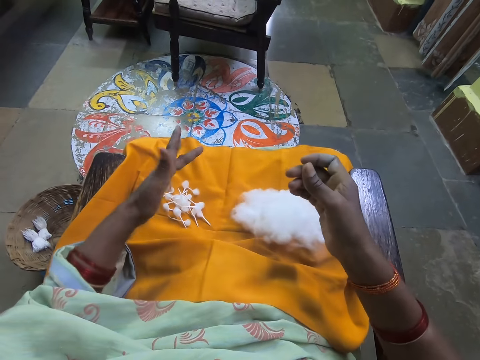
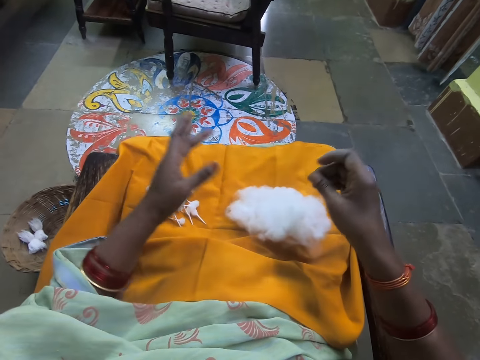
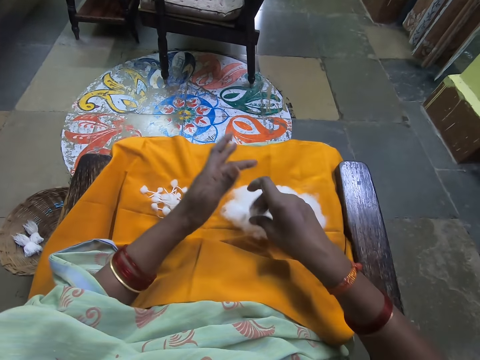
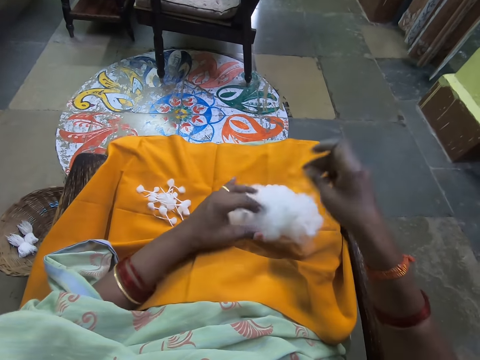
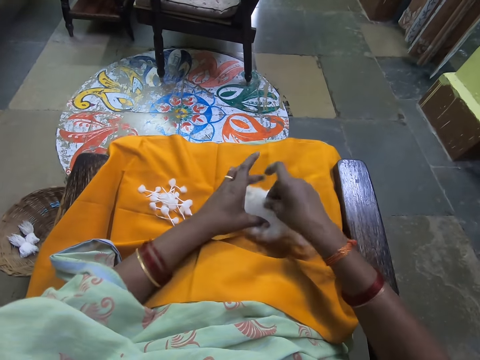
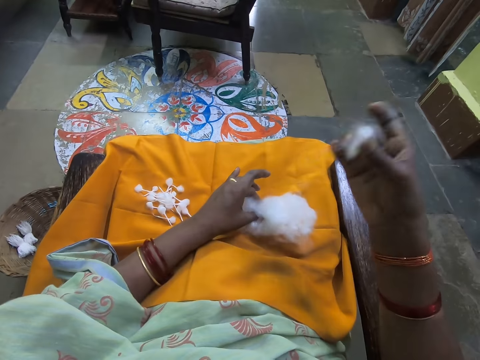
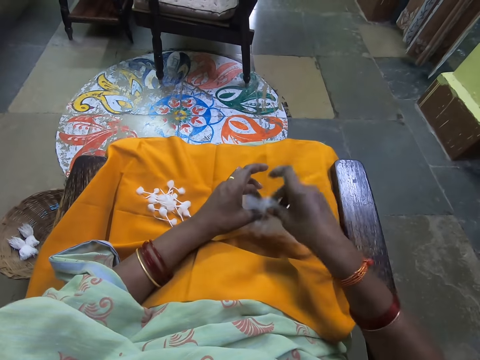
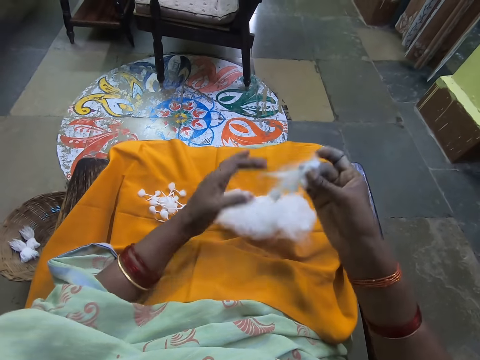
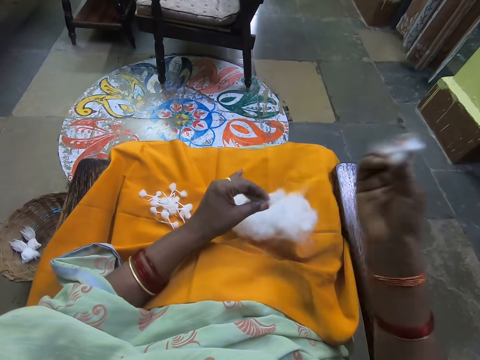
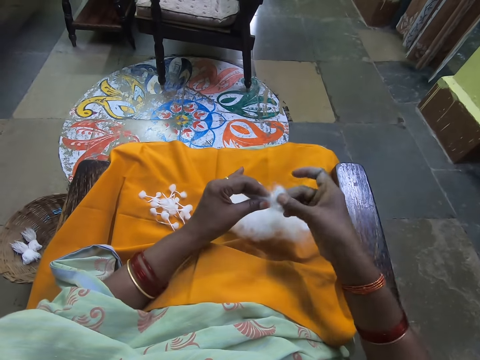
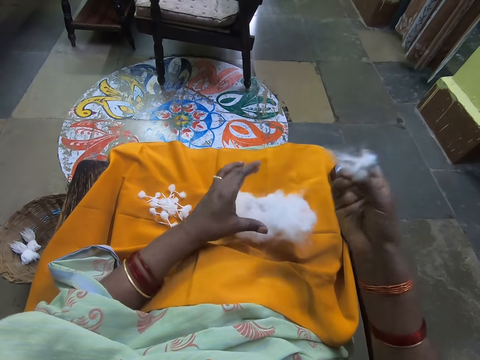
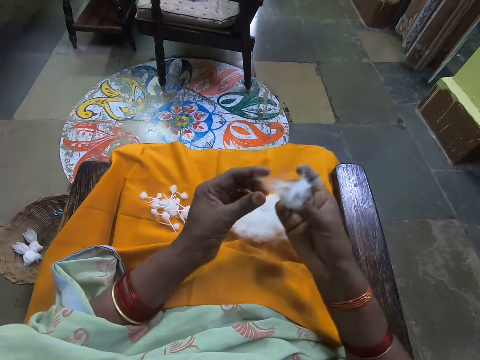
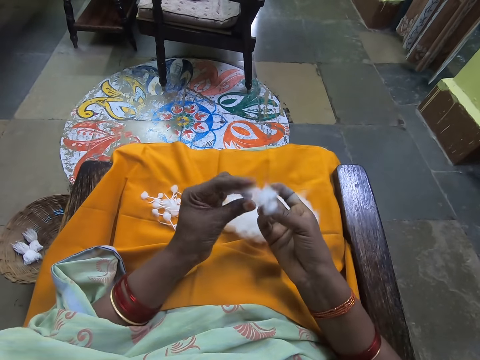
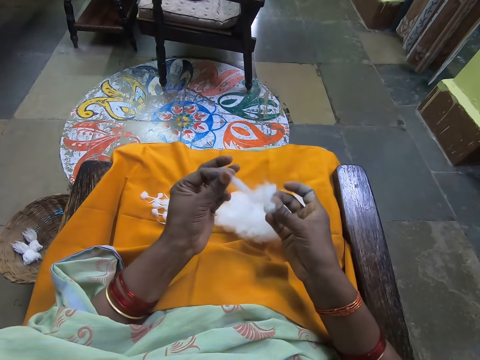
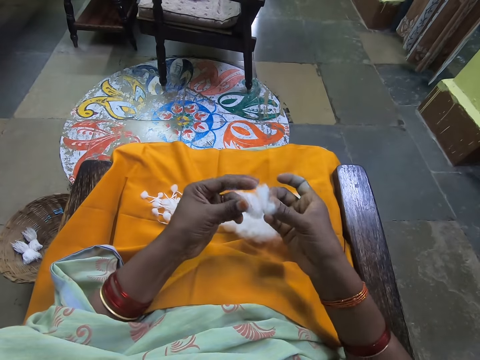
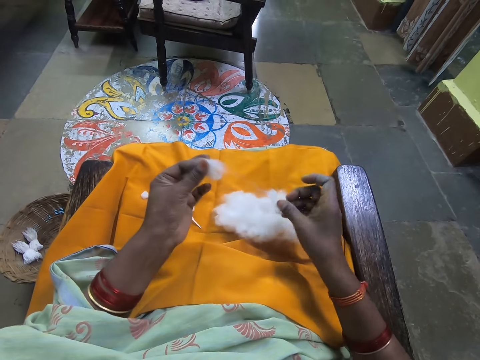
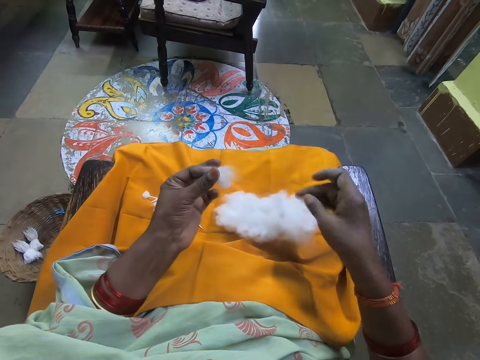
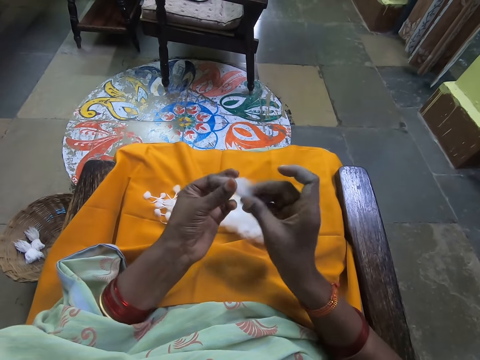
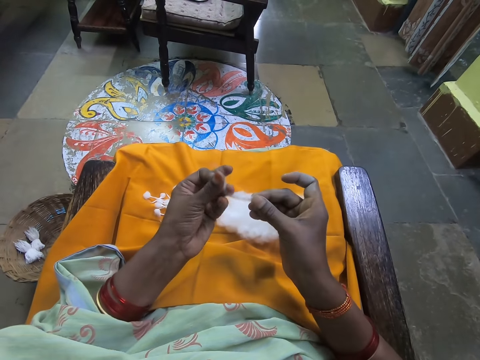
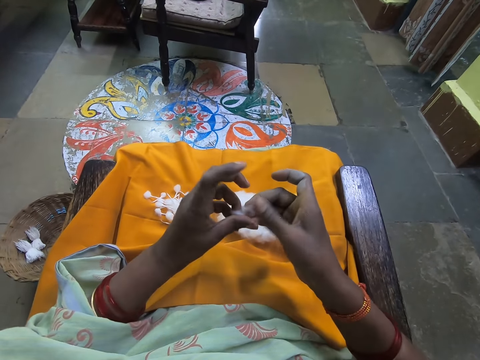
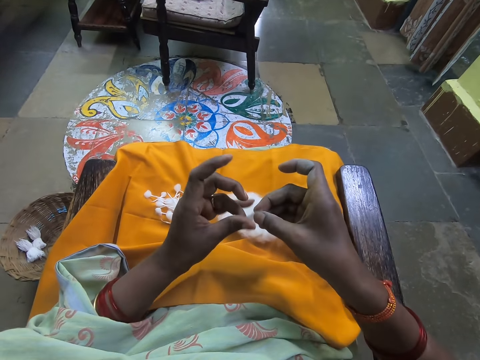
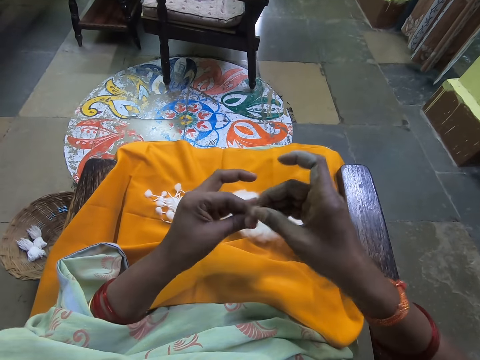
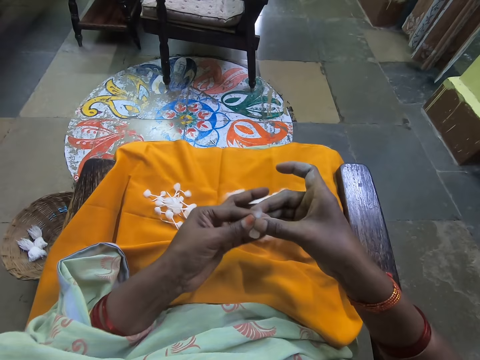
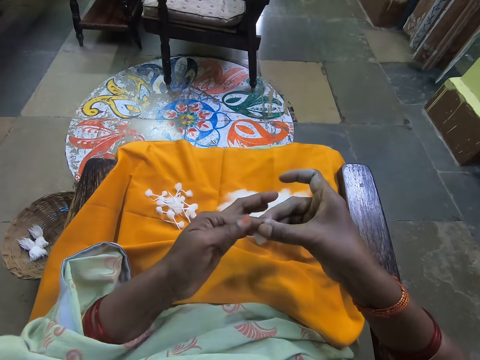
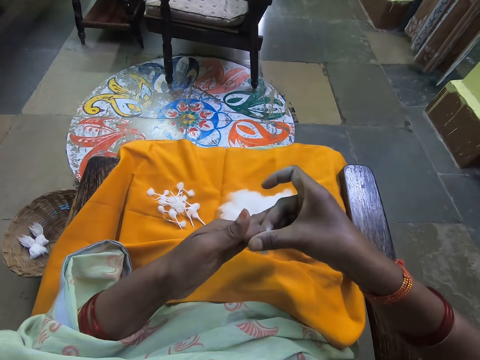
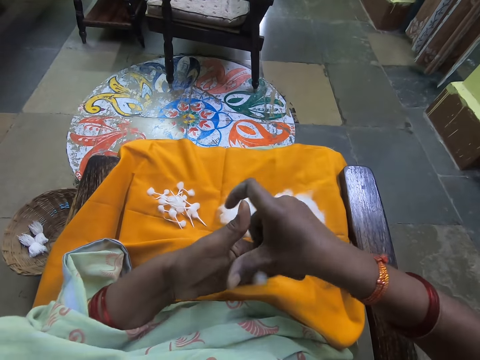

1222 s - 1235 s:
The camera wearer places the cotton wick on her lap with her left hand. She pinches cotton with hands. She adjusts the ball of cotton wool on her lap with both hands. She places her left hand on the ball of cotton wool on her lap. She picks some cotton wool from the ball of cotton wool on her lap with her right hand. She picks some cotton wool from the cotton wool in her right hand with her left hand. She places the cotton wool on her lap with her left hand. She adjusts the cotton wool with both hands. She folds the cotton with both hands. She places some cotton wool on her lap with her right hand. She rolls the cotton wool with both hands.

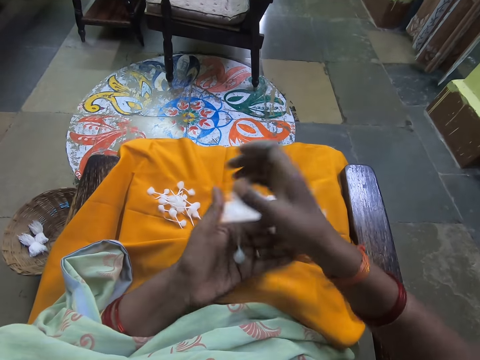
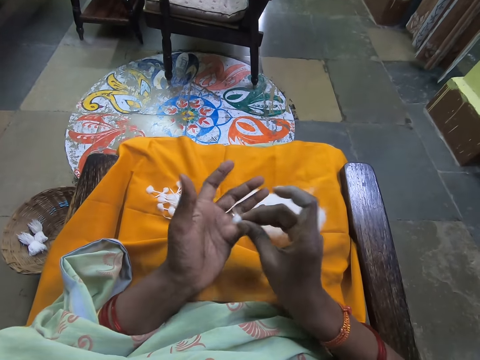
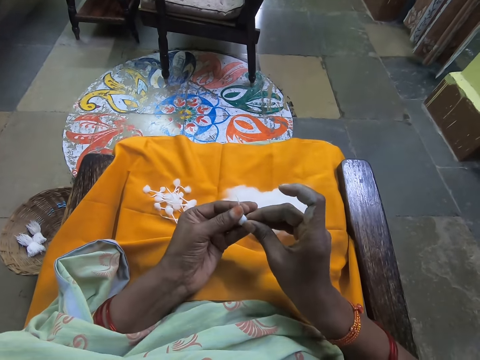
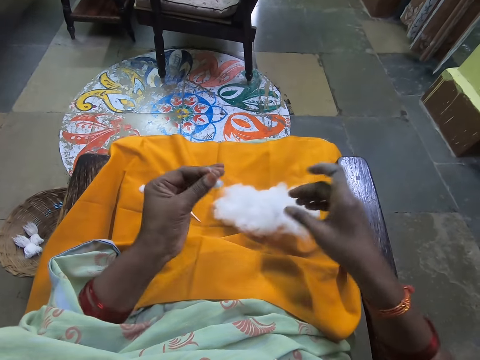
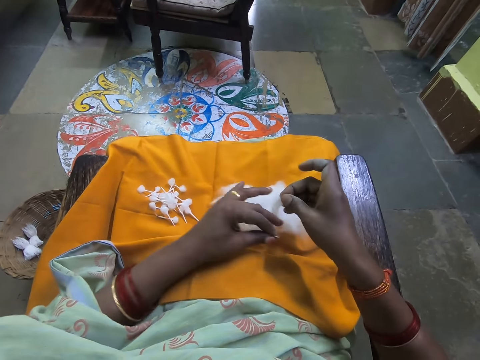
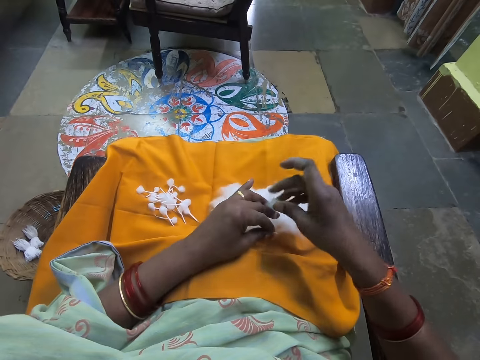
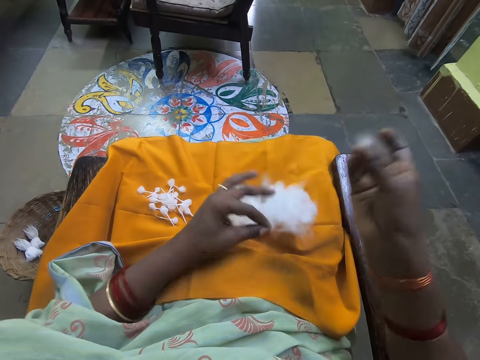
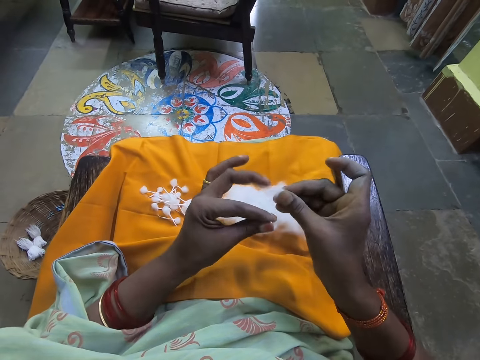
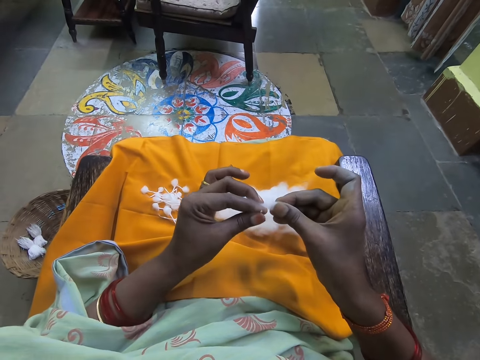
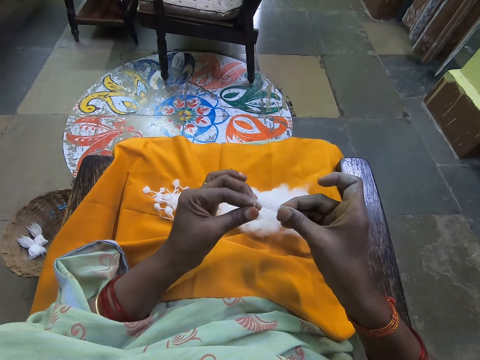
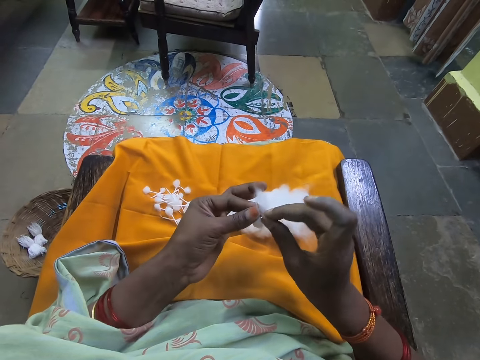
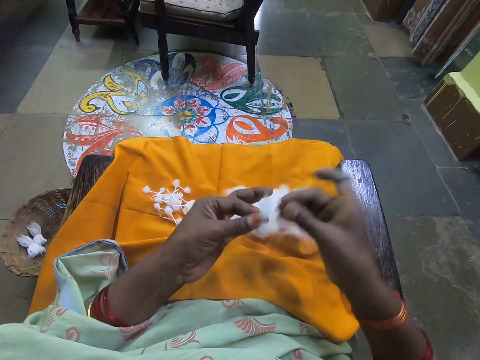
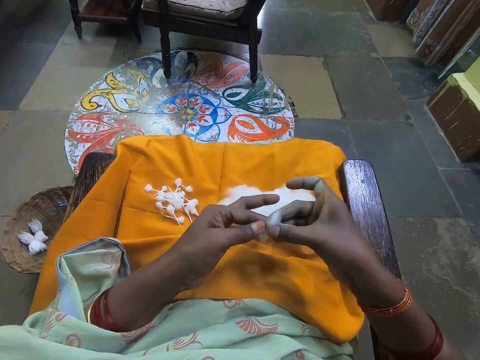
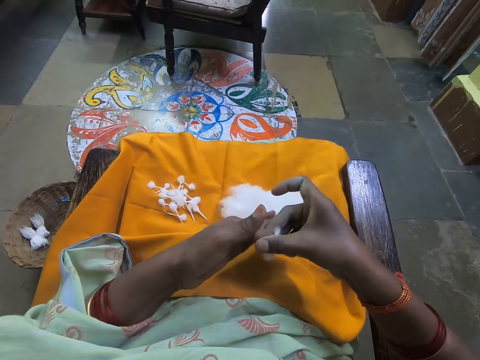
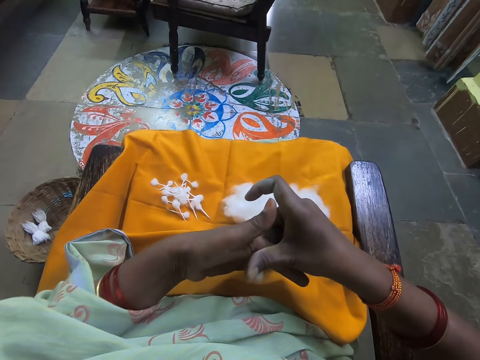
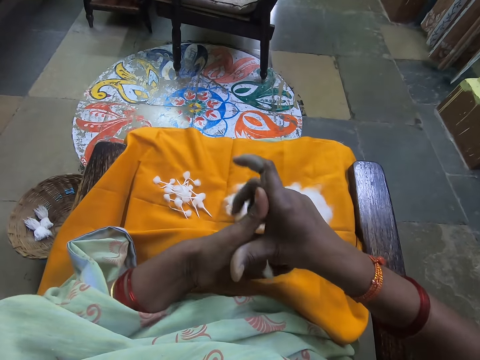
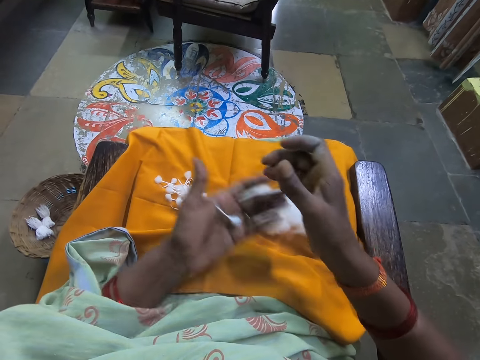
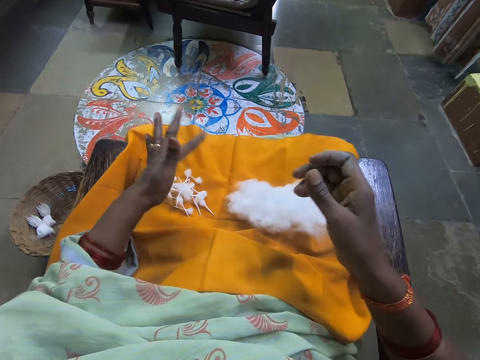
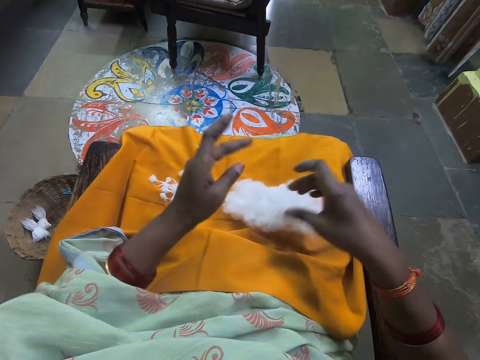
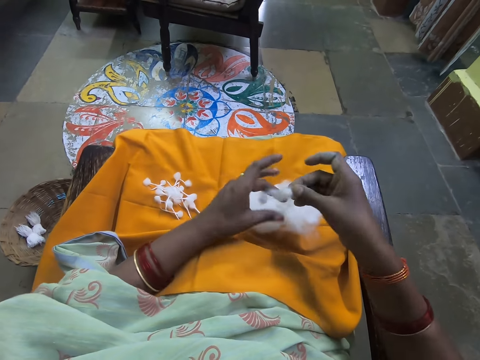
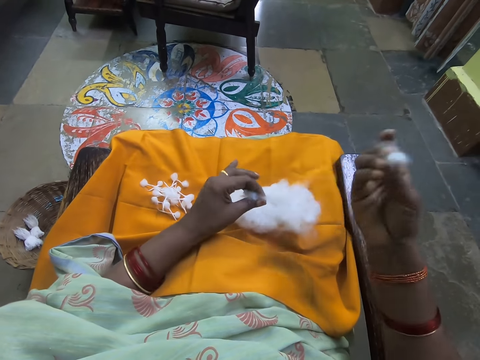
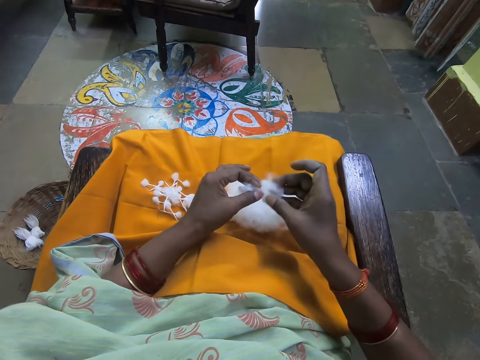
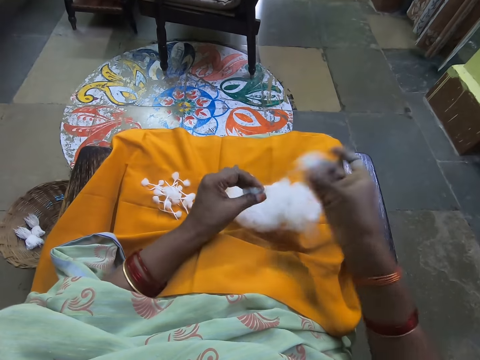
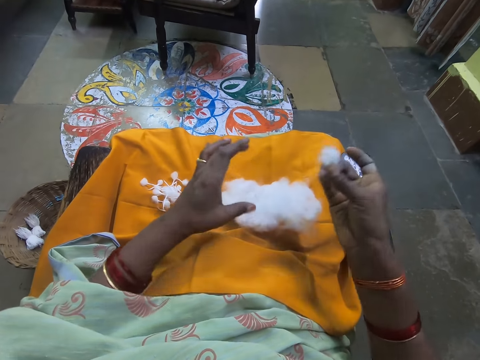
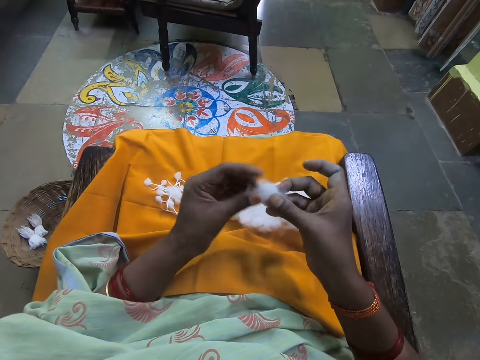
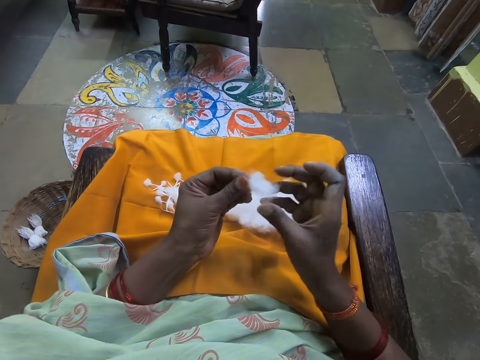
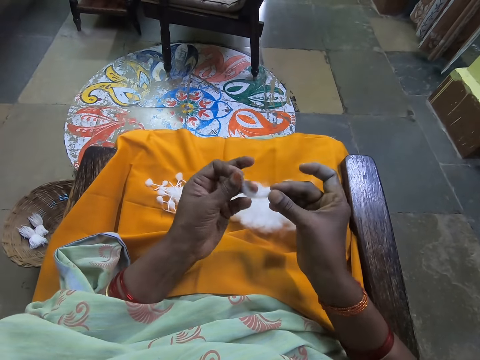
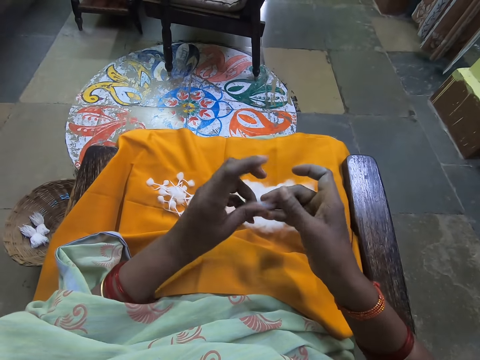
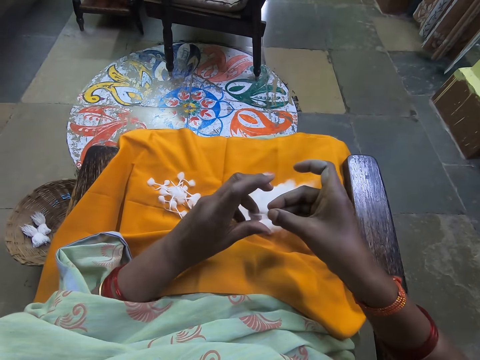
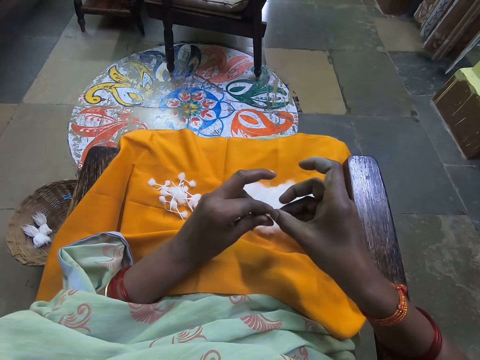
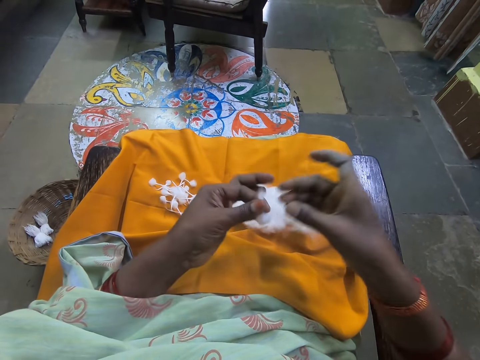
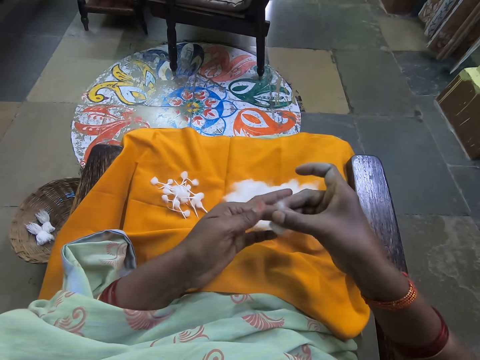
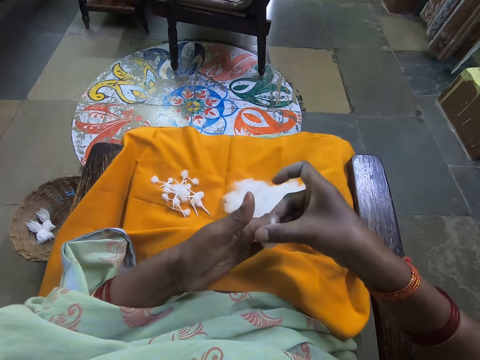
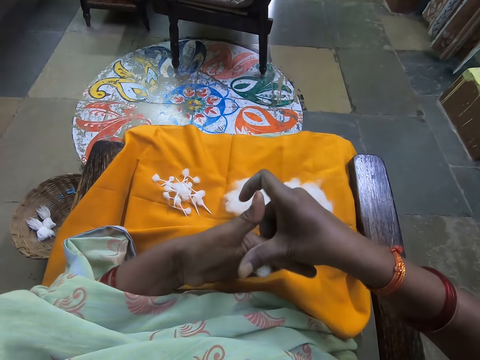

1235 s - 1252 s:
The camera wearer adjusts the cotton wool with both hands. She places the cotton on the other hand and pinches the cotton with hands. She places her left hand on the ball of cotton wool on her lap. She picks some cotton wool from the ball of cotton wool on her lap with her right hand. She adjusts the cotton wool with both hands. She rolls the cotton wool in her right hand with the cotton wool in her left hand into a cotton wick. She places the cotton on the cotton. She places the cotton wick on her lap with her left hand. She picks some cotton wool from the ball of cotton wool on her lap with her right hand. She pinches the cotton with hands. She adjusts the cotton wool with both hands. She places some cotton wool on her lap with her left hand. She rolls the cotton wool with both hands. She holds the cotton with both hands, folds the cotton with both hands and rolls the cotton with hands.
